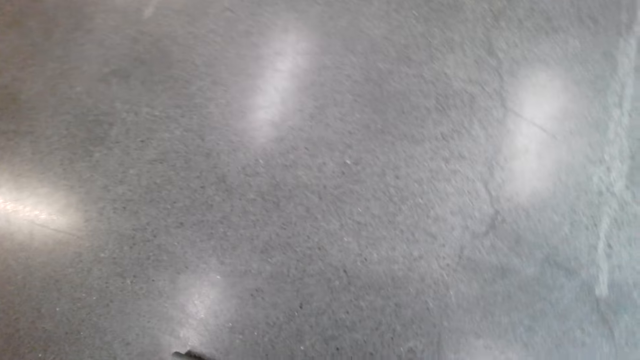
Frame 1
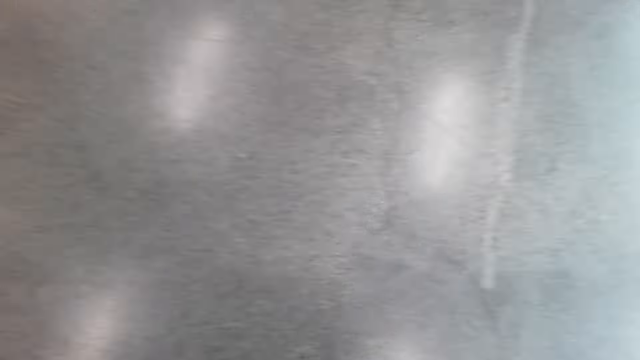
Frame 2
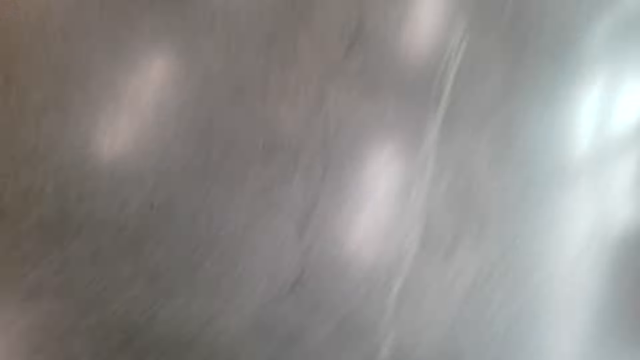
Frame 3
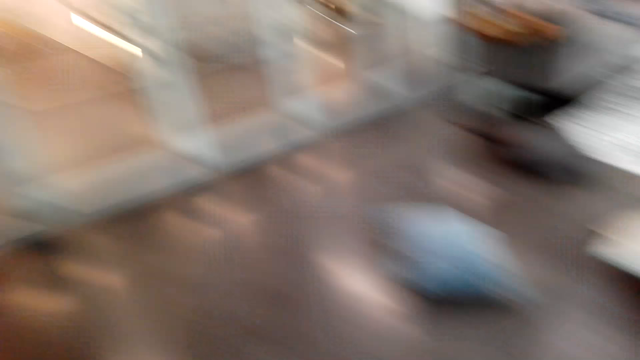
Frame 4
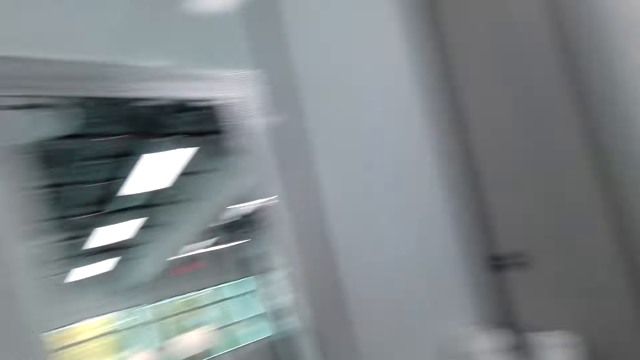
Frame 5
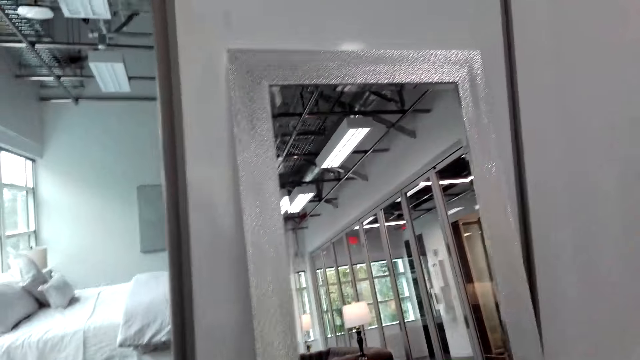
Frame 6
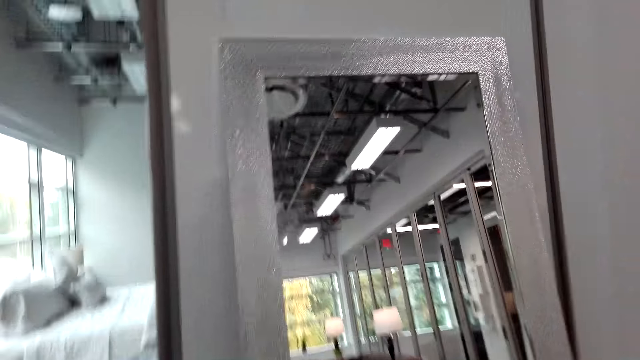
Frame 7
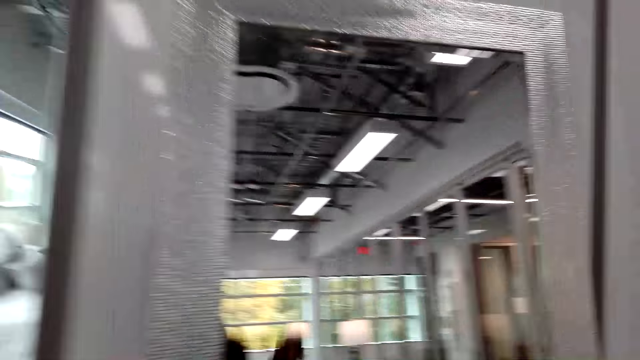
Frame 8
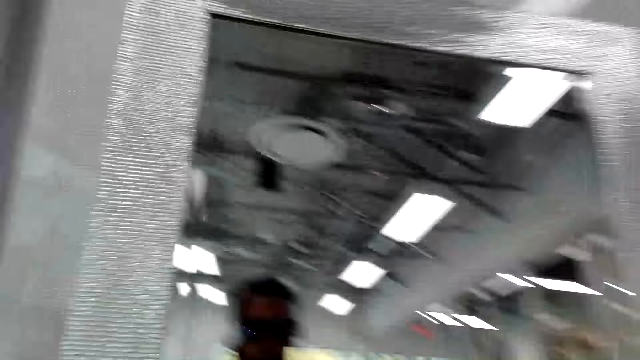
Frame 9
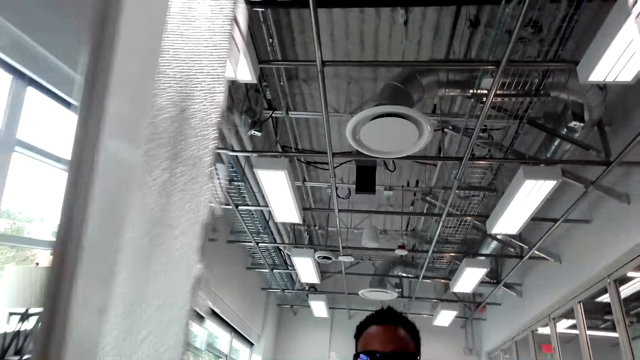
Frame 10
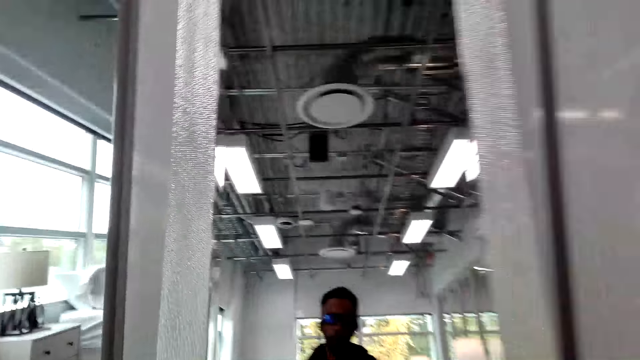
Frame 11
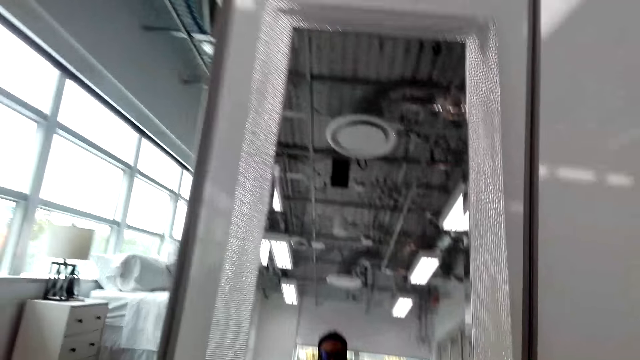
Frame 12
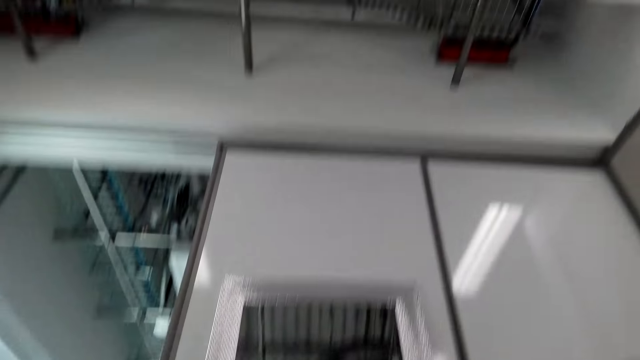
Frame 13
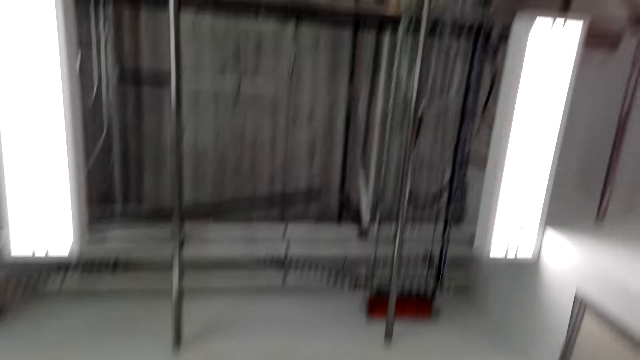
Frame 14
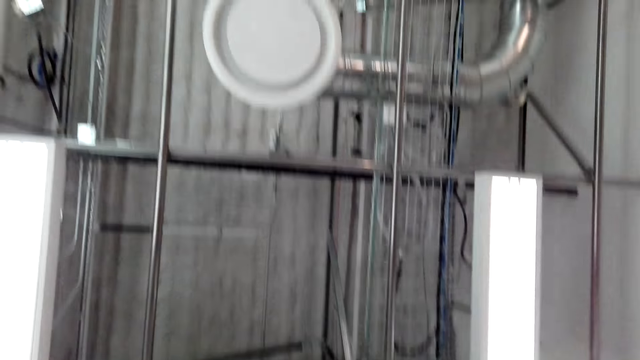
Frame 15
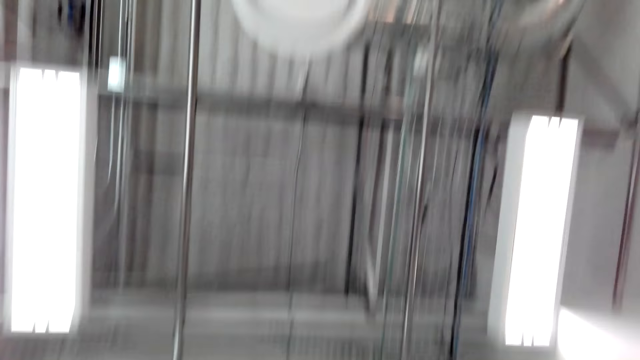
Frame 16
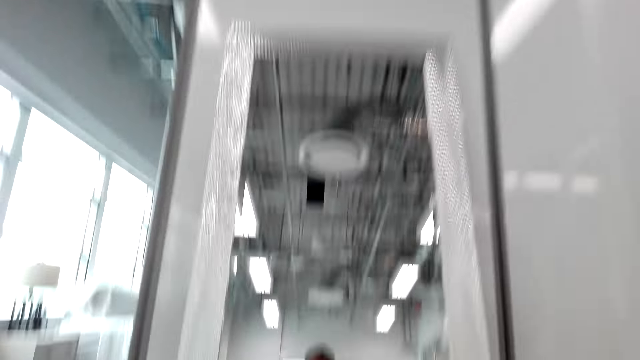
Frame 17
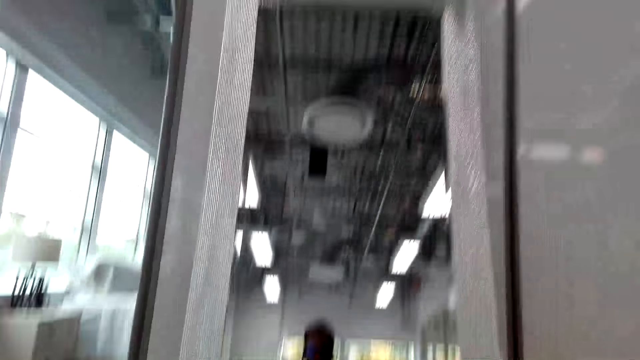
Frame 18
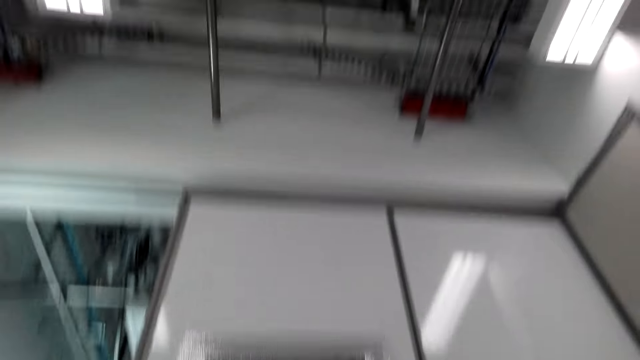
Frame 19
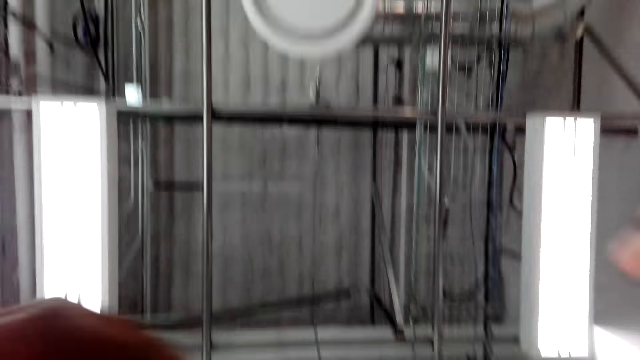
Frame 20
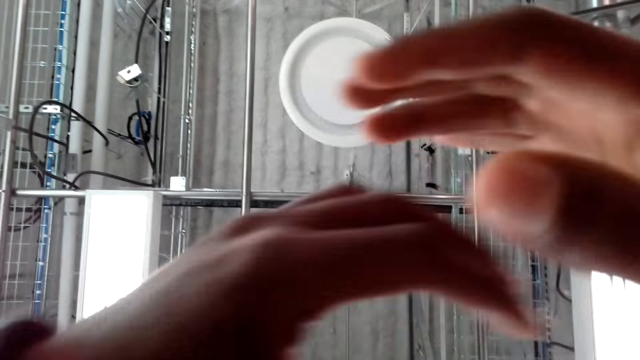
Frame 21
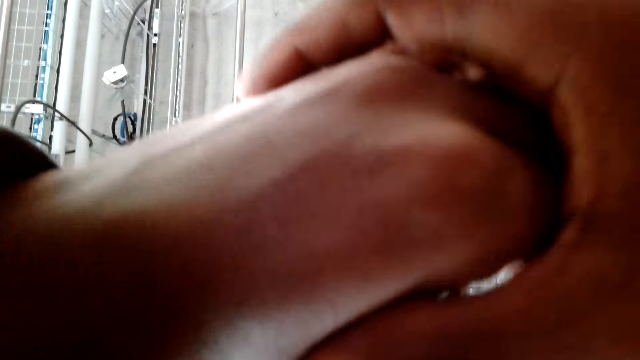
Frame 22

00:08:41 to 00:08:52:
The camera wearer stares at the mirror. They do some sit-ups.

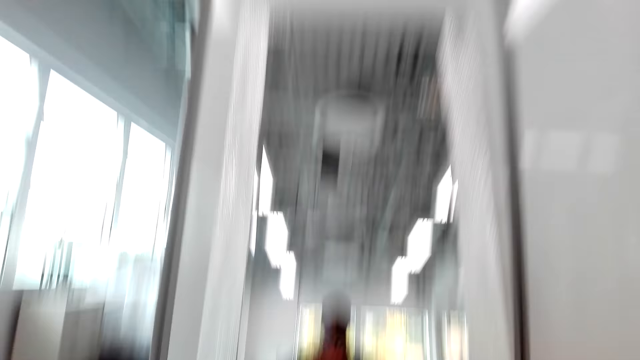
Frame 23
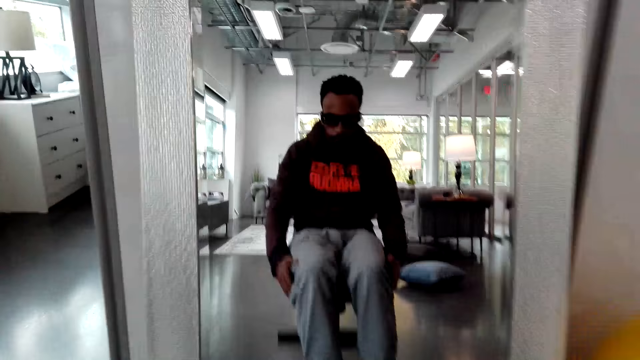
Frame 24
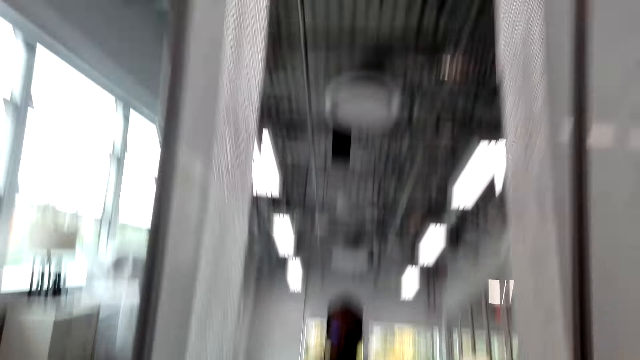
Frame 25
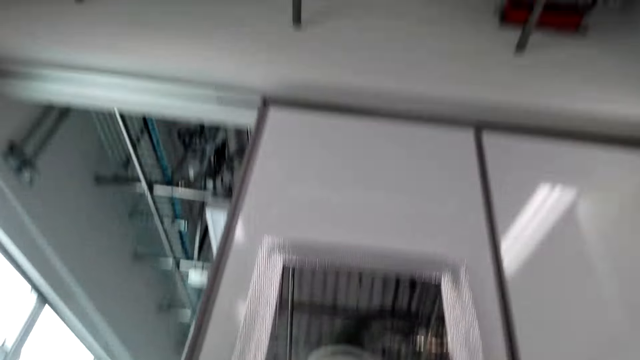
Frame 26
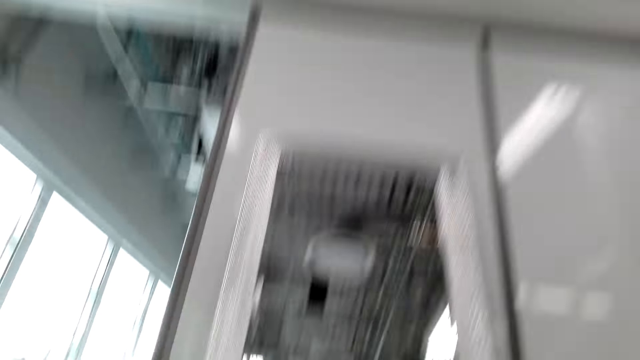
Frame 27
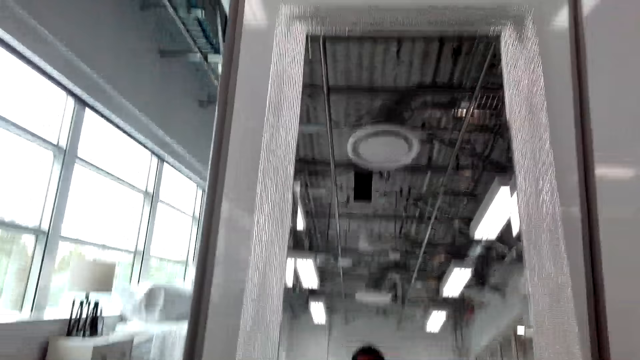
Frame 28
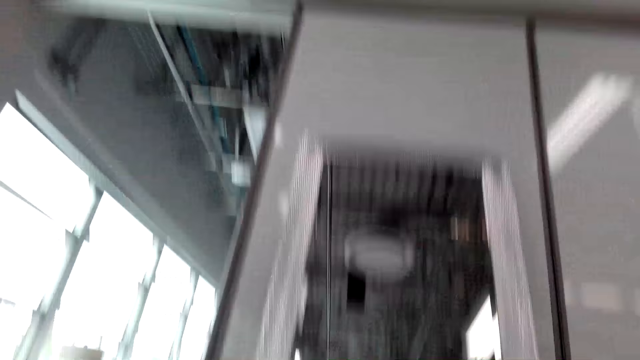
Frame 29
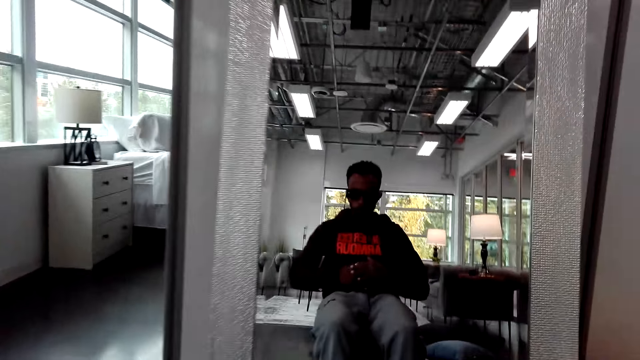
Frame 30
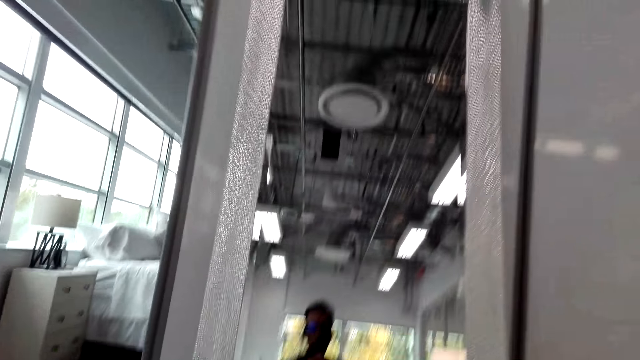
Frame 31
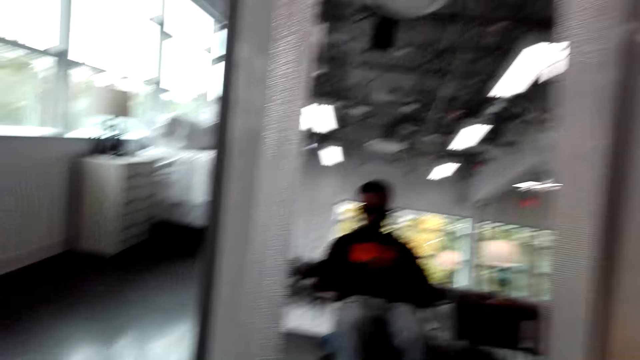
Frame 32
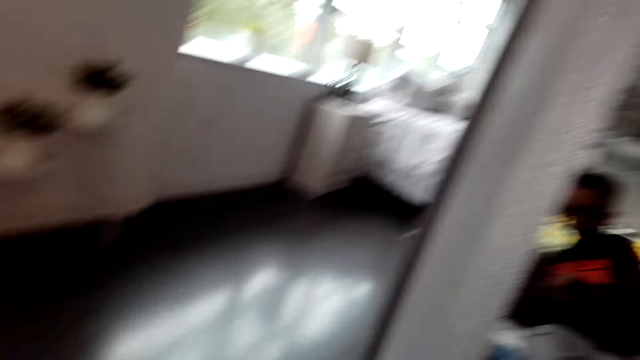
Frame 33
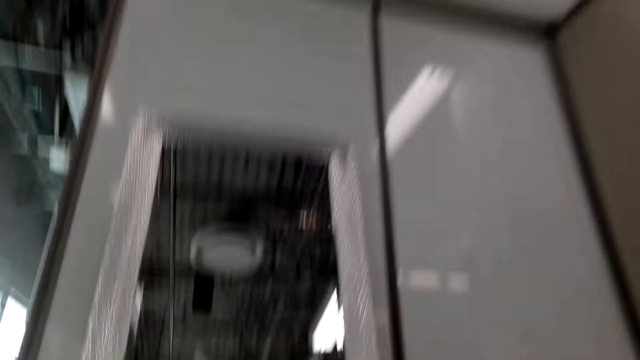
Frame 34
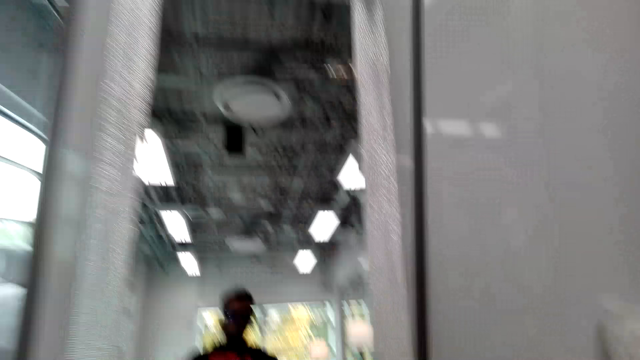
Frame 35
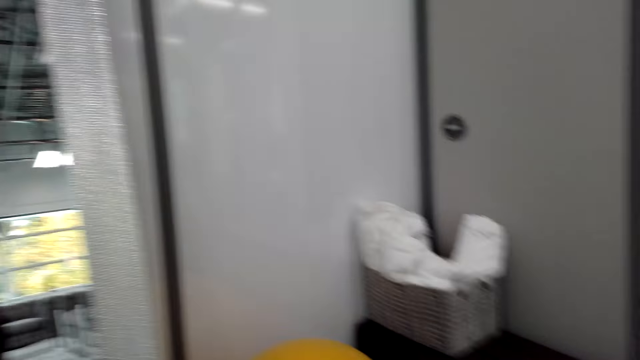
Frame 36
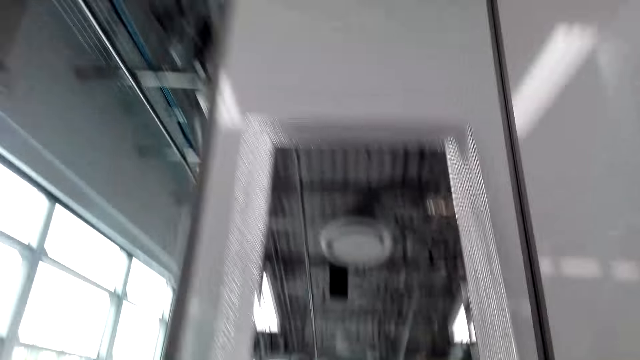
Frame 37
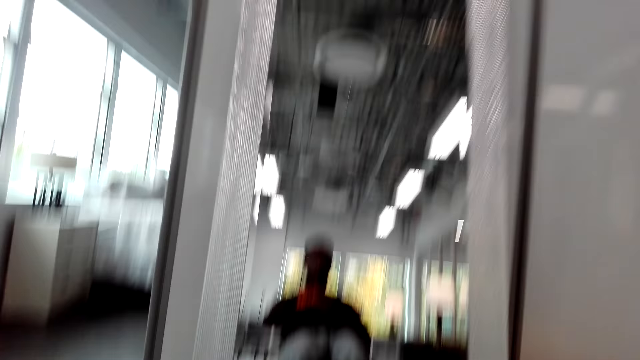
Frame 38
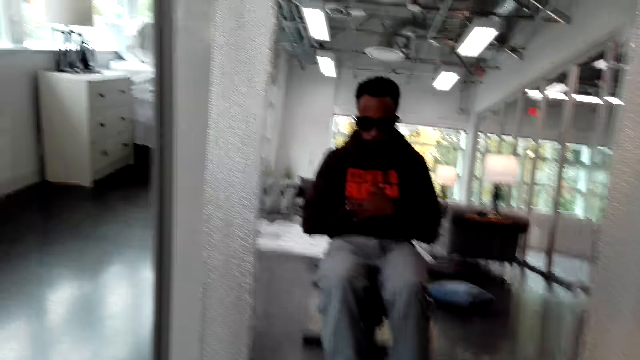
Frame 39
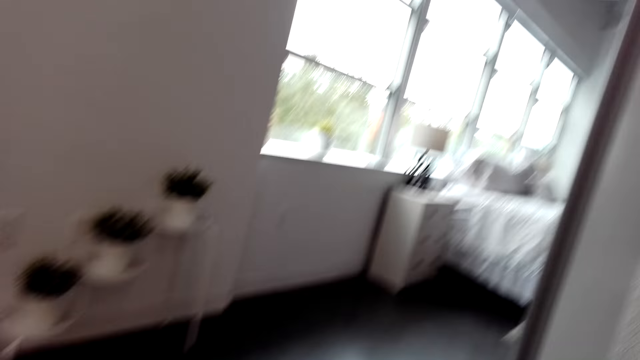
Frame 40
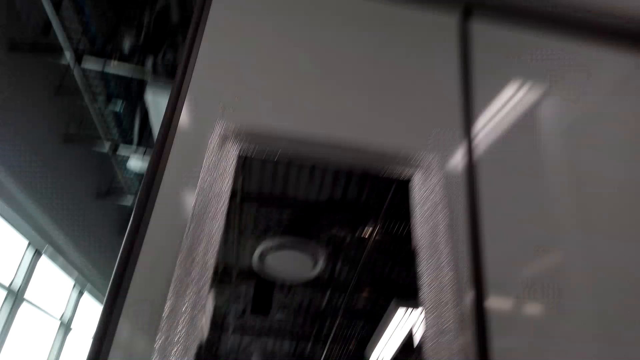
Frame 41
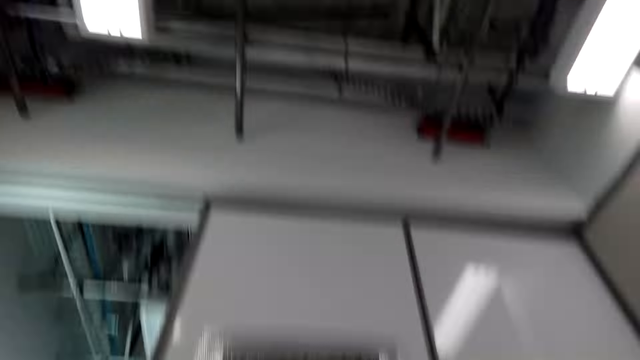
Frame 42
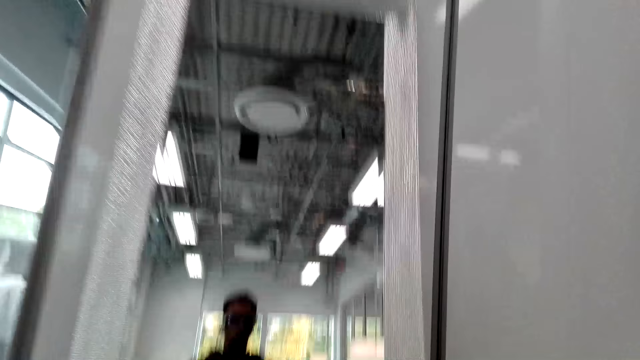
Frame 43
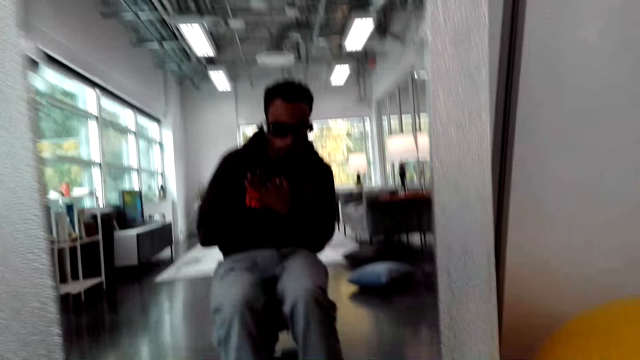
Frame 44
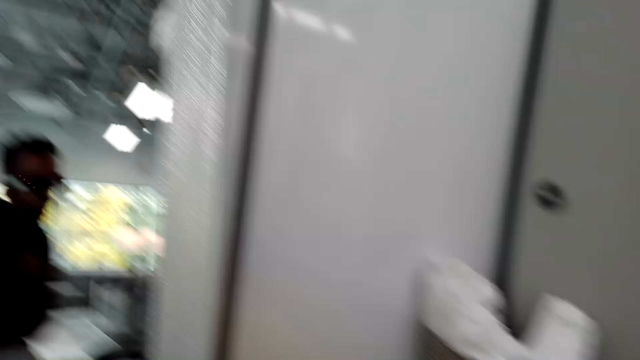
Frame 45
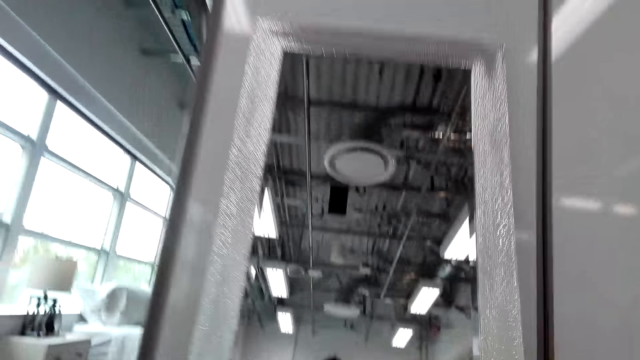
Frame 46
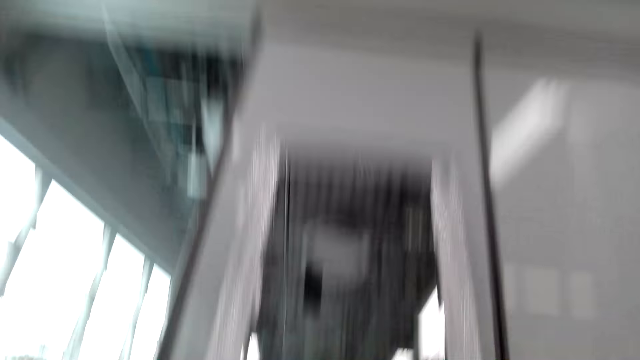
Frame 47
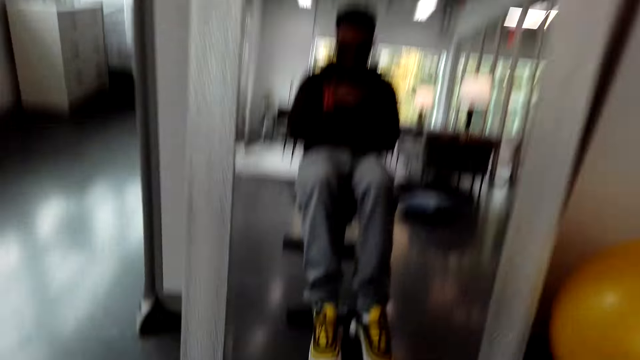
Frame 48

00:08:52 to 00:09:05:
The camera wearer stretches in the chair.
